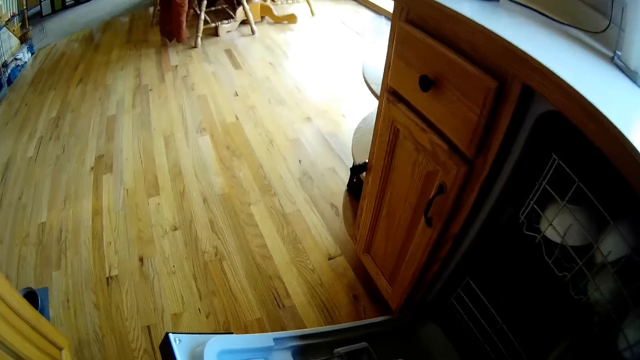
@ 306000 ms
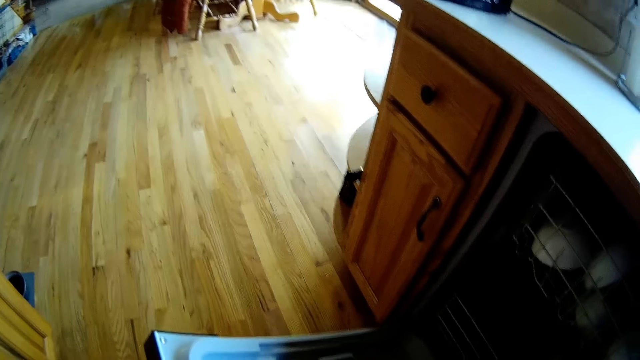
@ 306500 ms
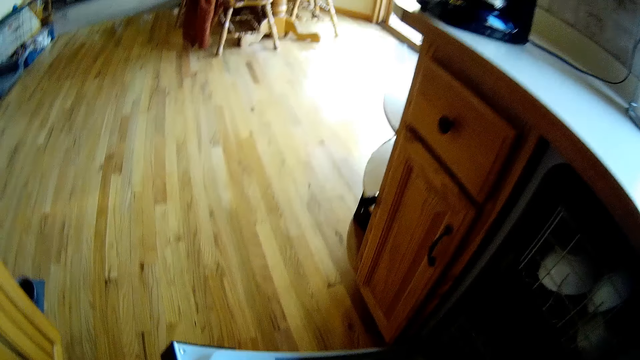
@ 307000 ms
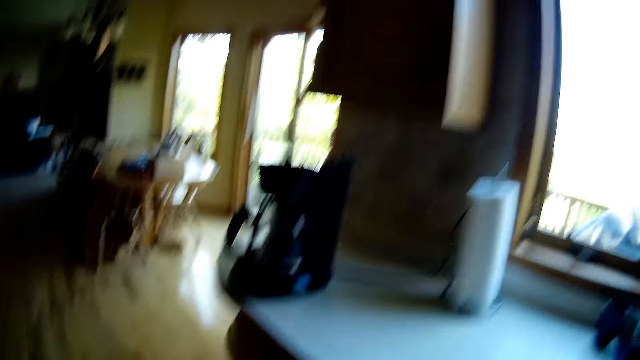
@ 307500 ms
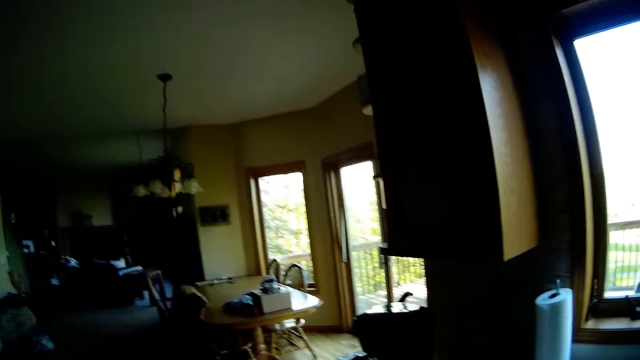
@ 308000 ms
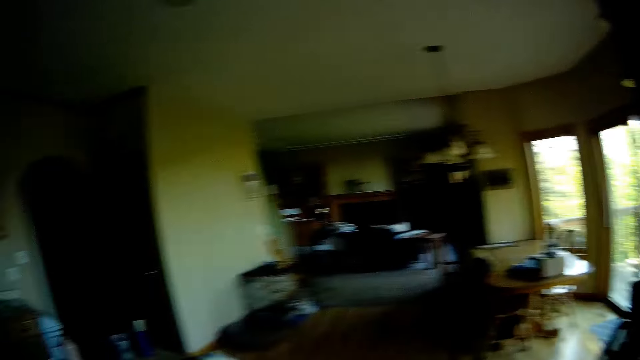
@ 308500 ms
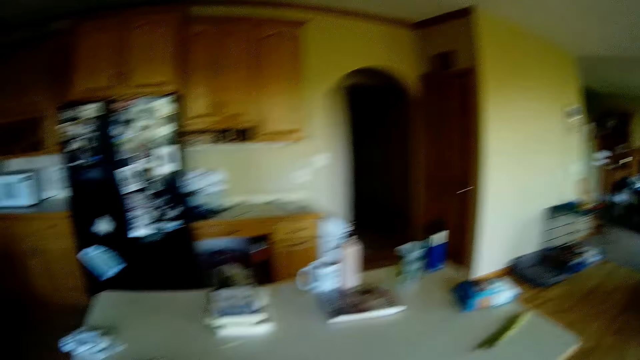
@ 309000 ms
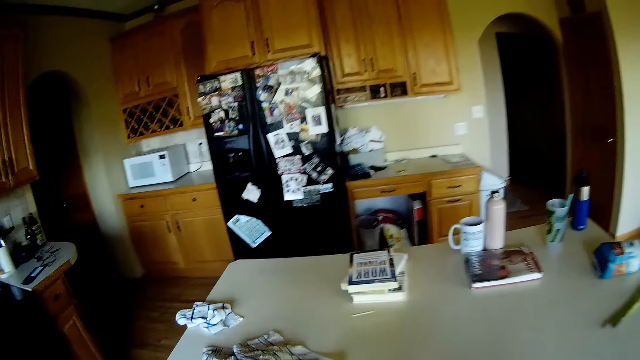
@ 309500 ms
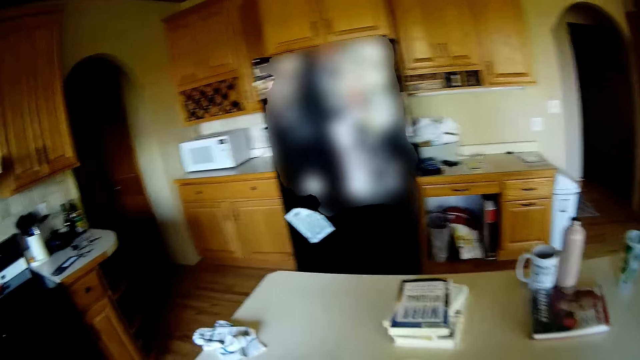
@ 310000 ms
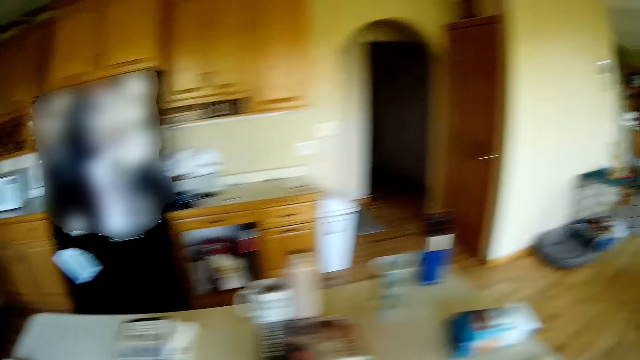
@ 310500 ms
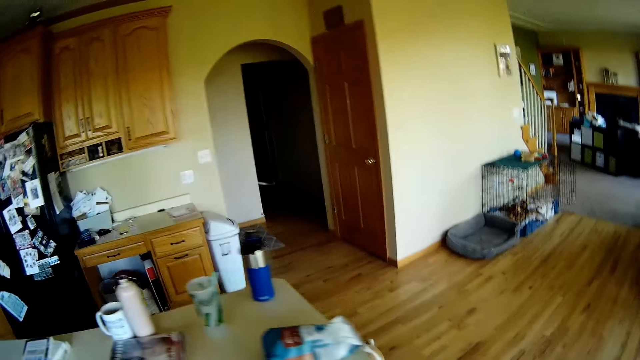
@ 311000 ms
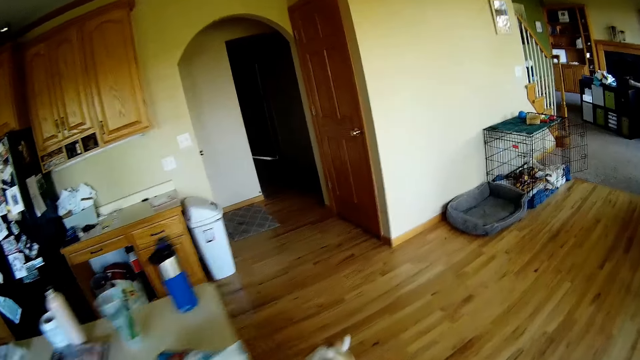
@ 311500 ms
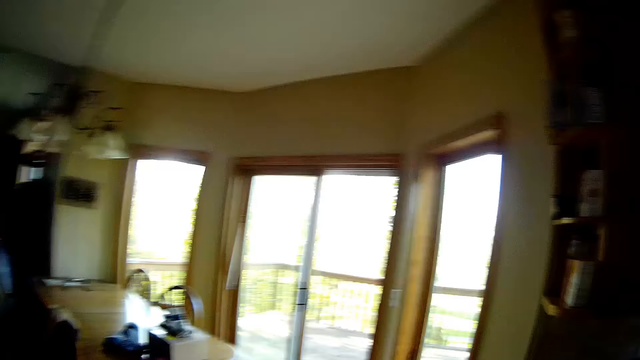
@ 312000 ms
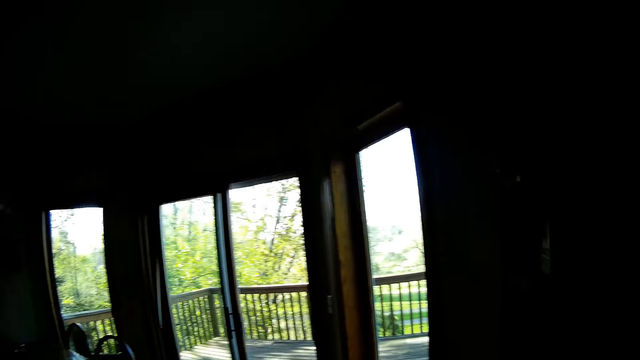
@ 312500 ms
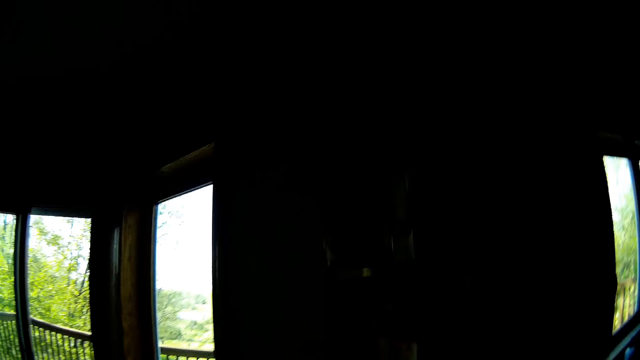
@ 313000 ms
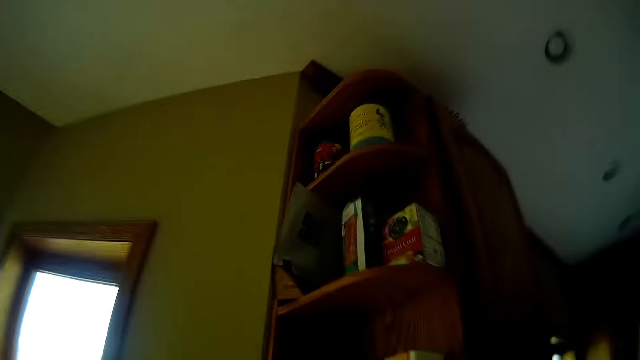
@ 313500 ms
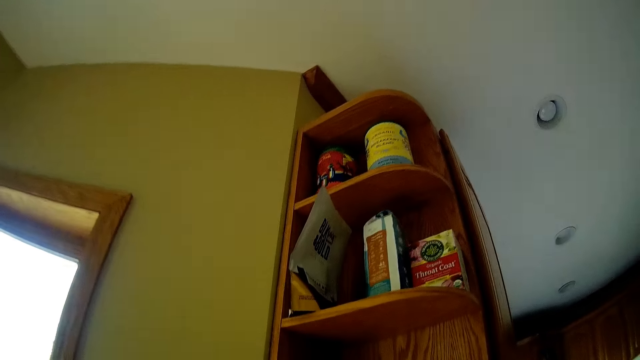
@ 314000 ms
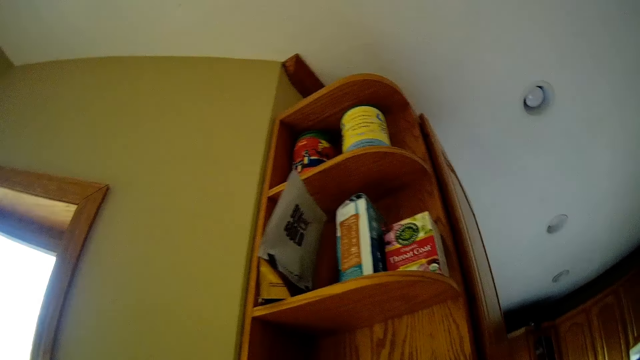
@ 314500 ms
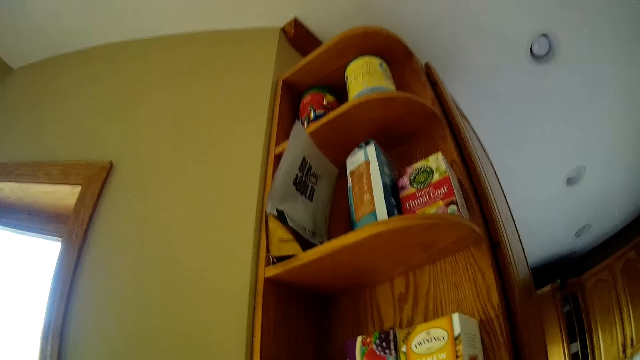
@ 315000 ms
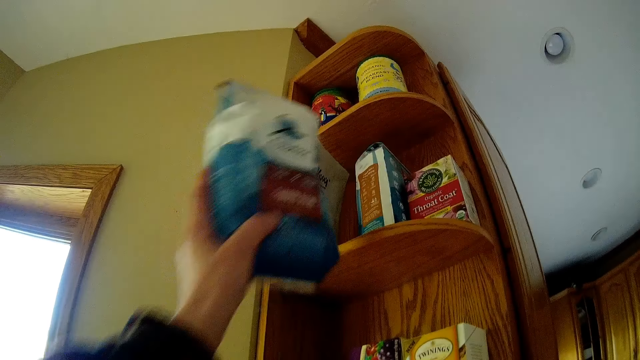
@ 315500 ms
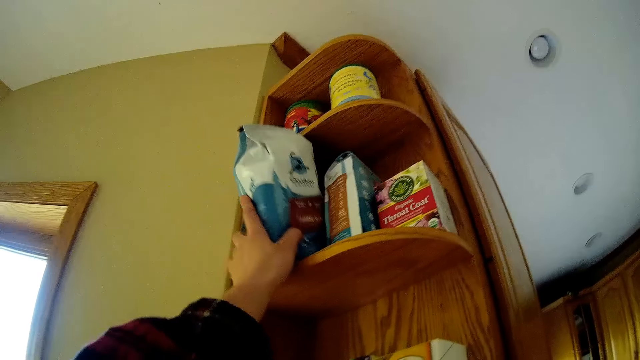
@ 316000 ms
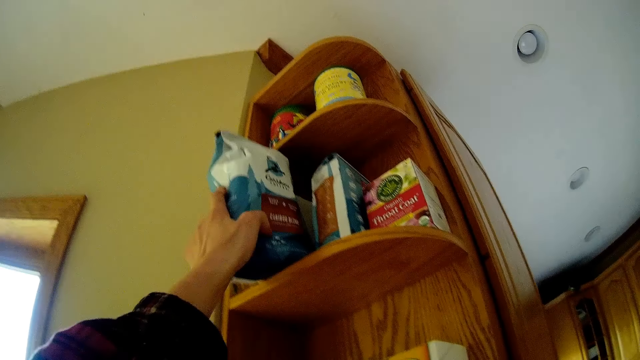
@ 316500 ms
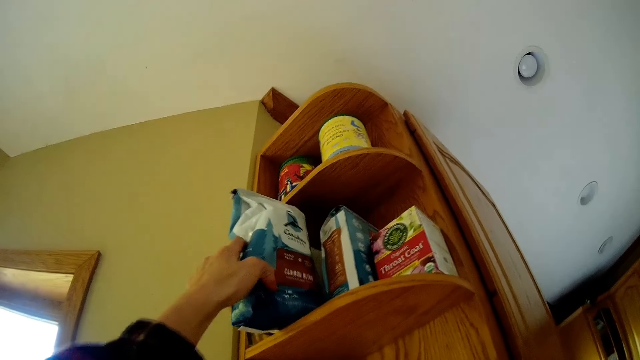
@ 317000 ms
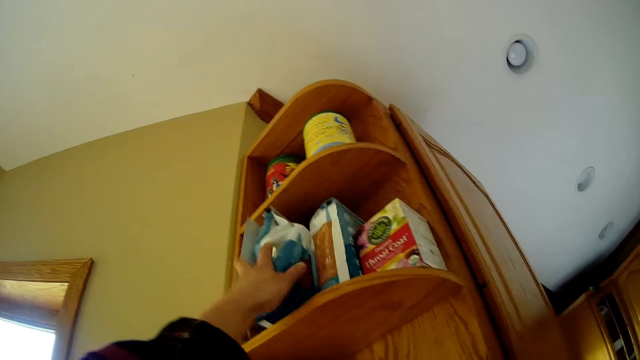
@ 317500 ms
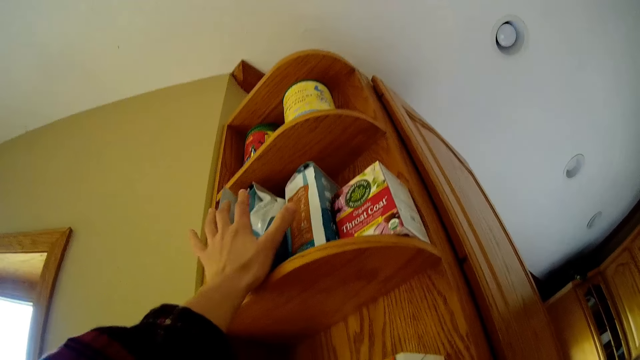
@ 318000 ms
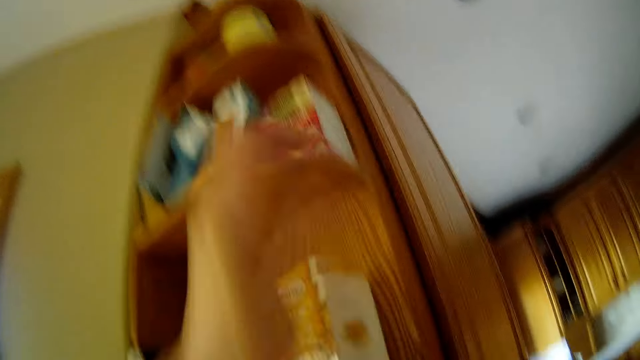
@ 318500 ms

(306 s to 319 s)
The camera wearer arranges a plate in the dish washer with her right hand. She turns to the kitchen counter. She turns towards a shelf. She puts a pack of coffee in the shelf with her left hand.

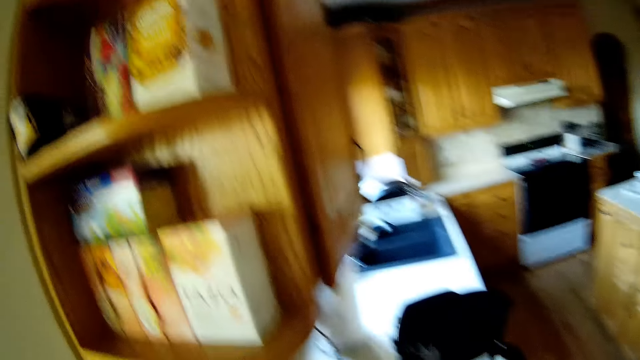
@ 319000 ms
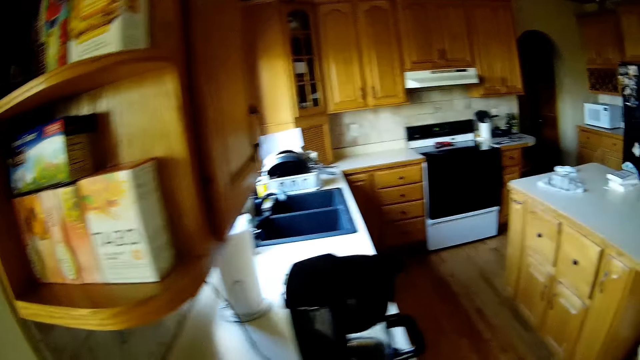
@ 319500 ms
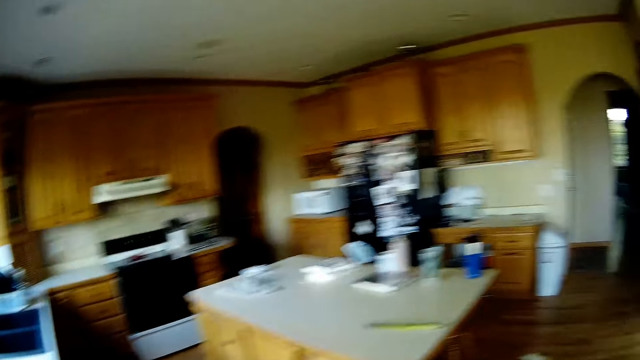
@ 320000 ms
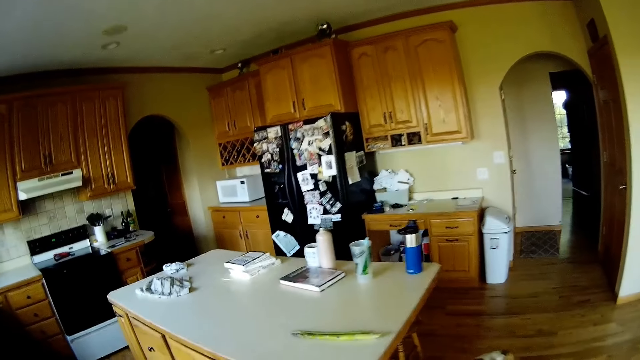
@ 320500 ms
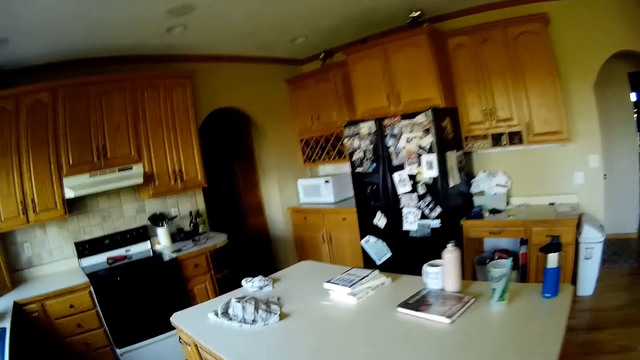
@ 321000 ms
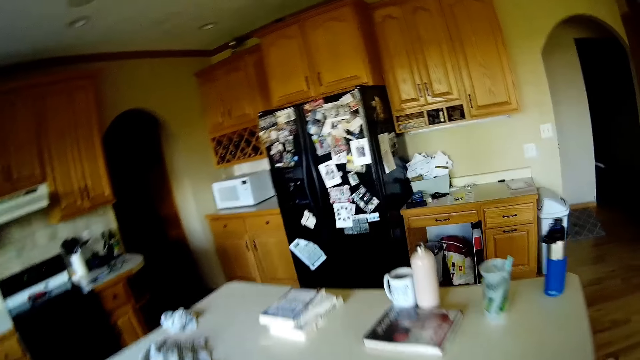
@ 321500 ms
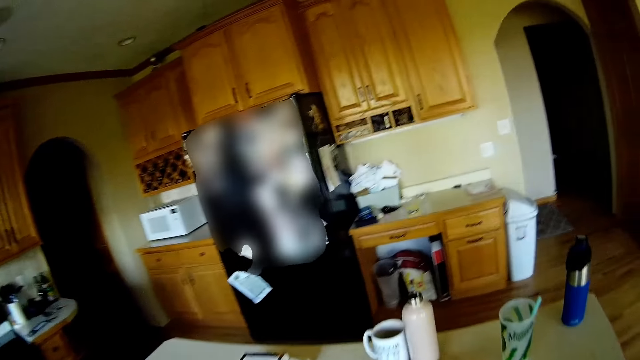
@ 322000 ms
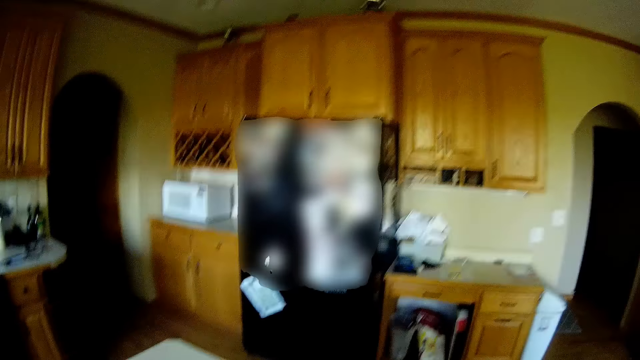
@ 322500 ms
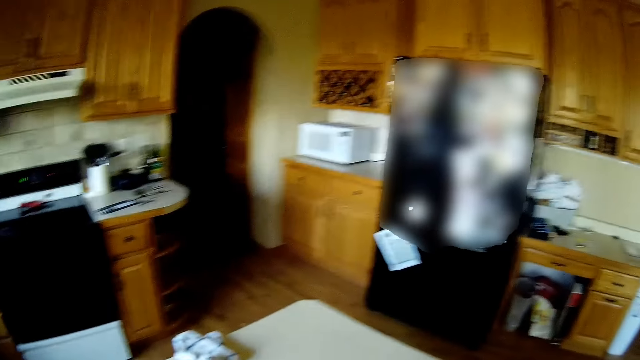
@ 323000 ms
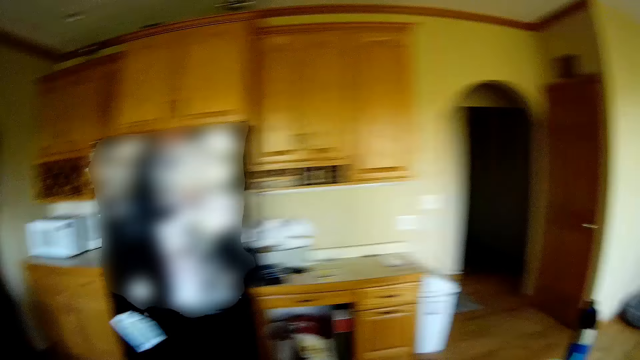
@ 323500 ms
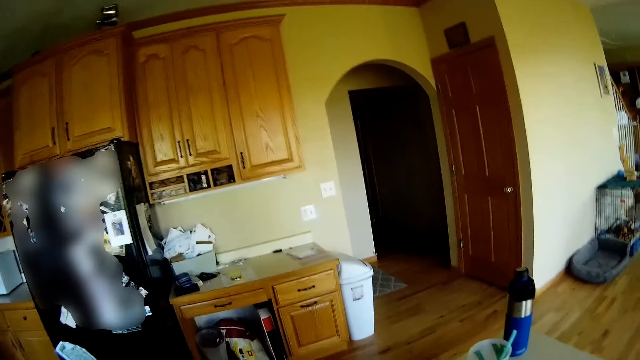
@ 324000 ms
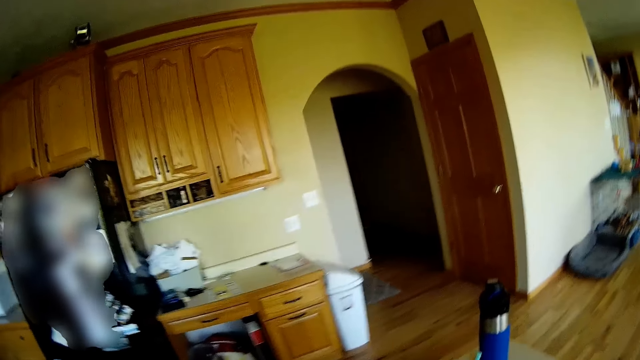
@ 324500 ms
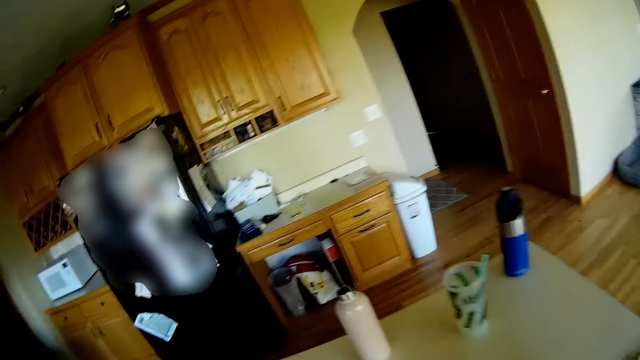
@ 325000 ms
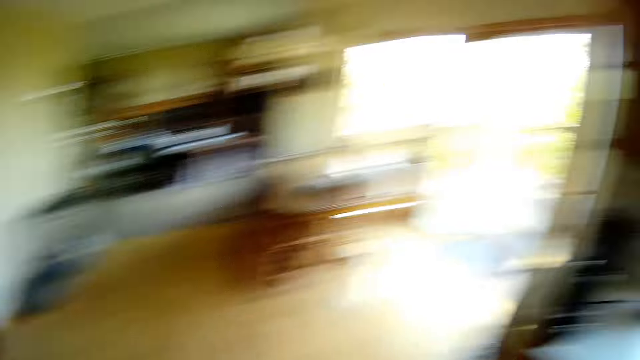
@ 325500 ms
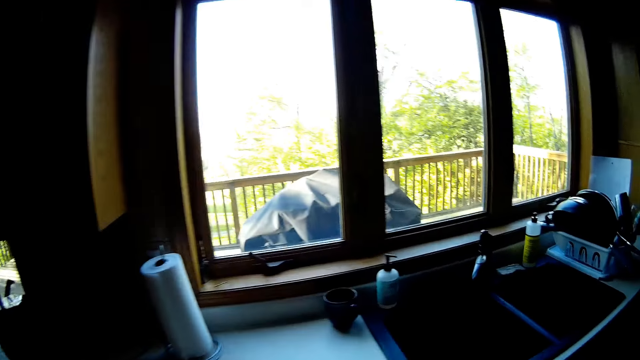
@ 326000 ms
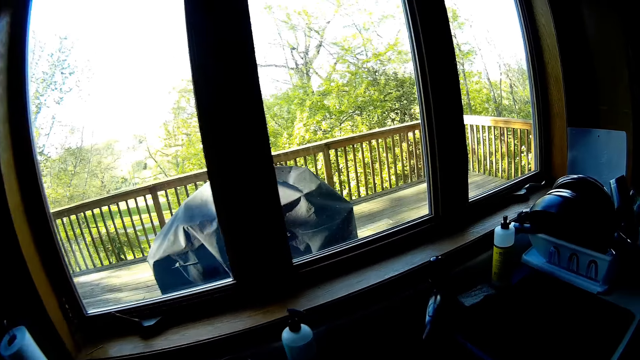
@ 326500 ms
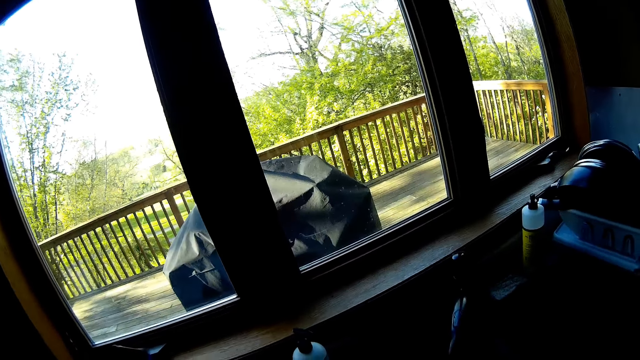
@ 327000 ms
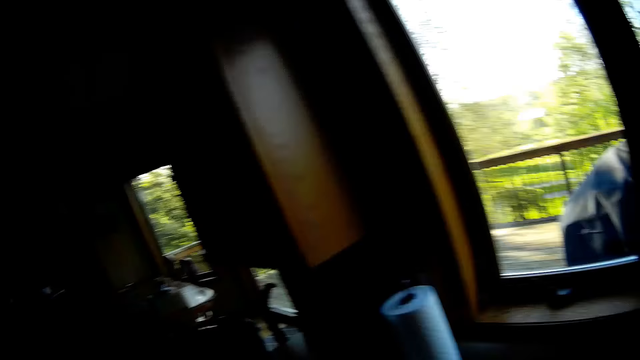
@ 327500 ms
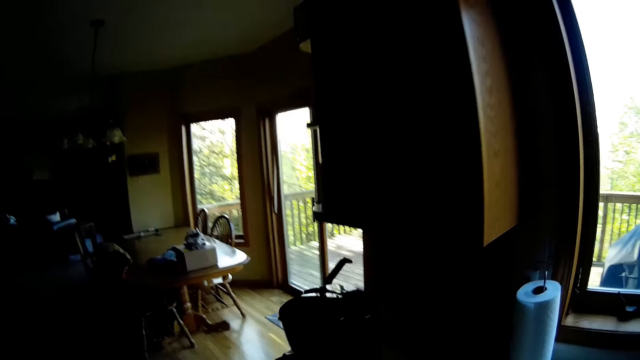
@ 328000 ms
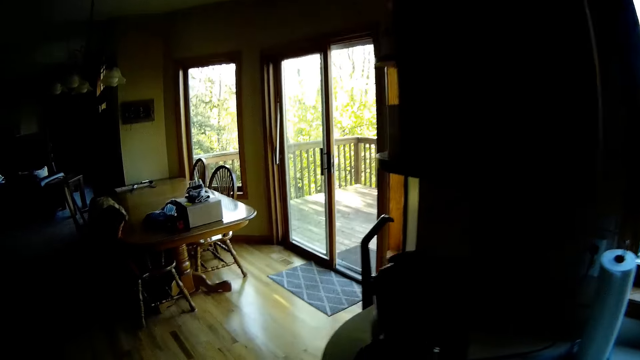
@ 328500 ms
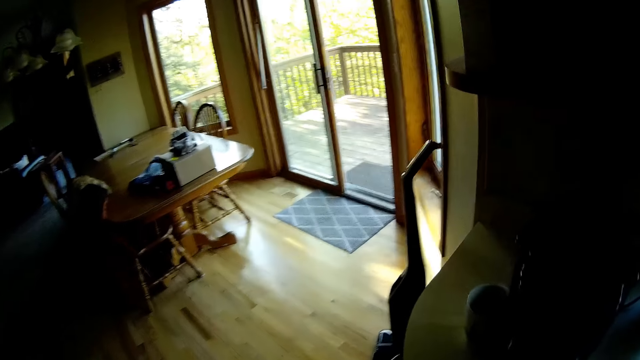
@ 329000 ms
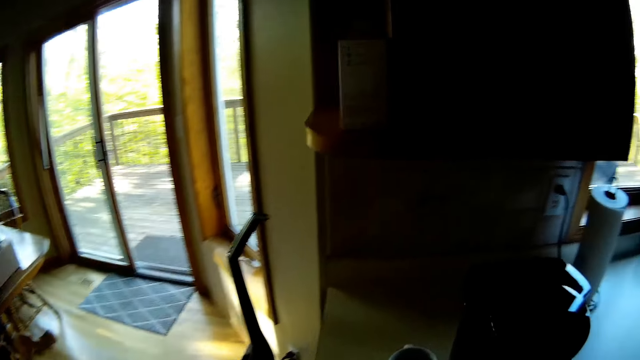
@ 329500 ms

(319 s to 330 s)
The camera wearer goes to the kitchen counter. They turn to the sink.
